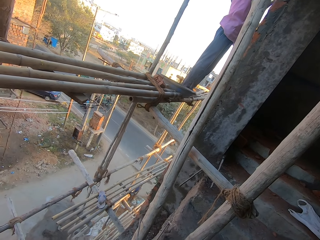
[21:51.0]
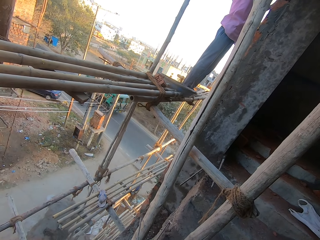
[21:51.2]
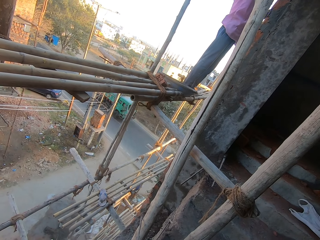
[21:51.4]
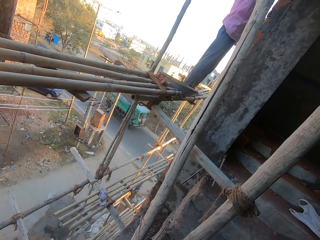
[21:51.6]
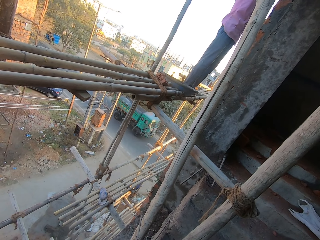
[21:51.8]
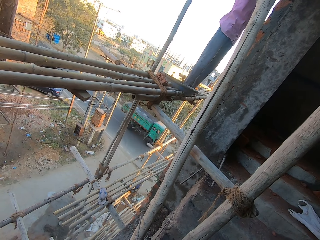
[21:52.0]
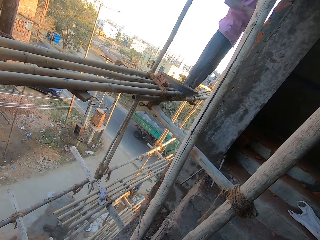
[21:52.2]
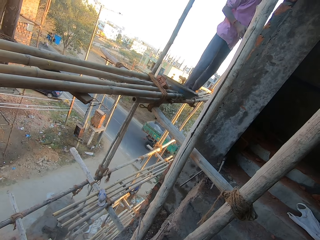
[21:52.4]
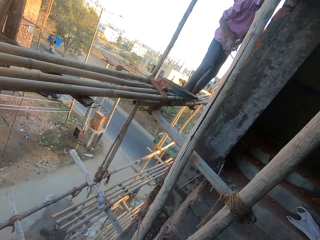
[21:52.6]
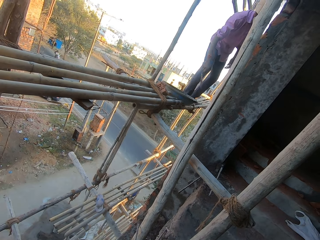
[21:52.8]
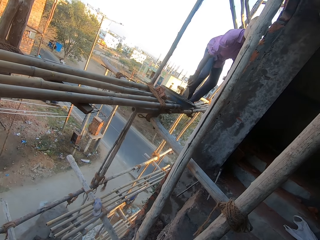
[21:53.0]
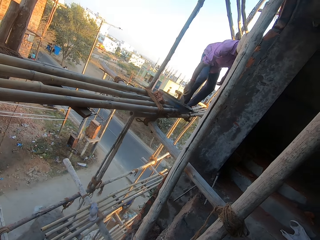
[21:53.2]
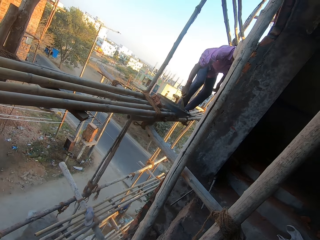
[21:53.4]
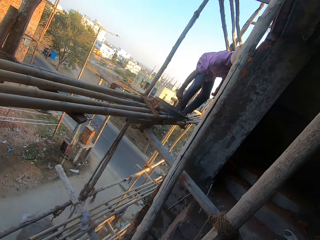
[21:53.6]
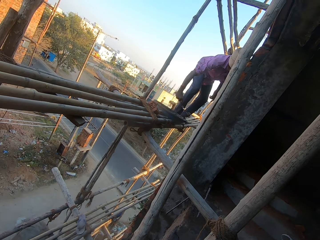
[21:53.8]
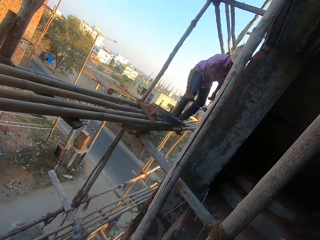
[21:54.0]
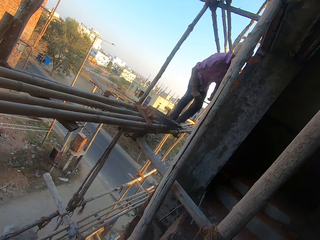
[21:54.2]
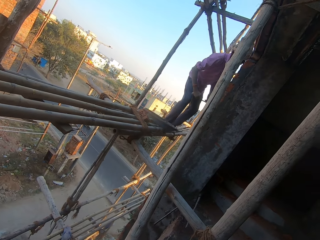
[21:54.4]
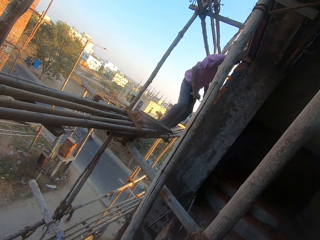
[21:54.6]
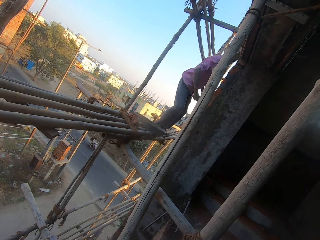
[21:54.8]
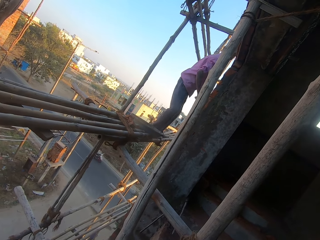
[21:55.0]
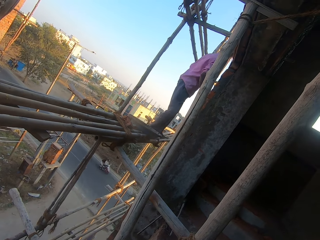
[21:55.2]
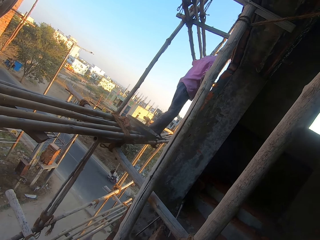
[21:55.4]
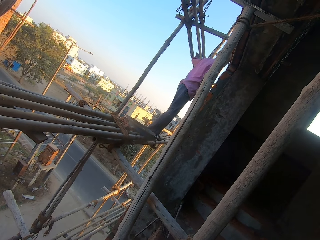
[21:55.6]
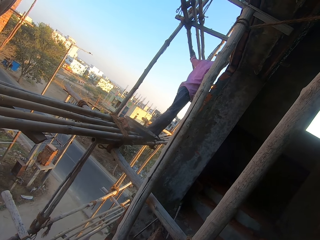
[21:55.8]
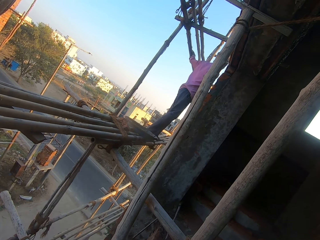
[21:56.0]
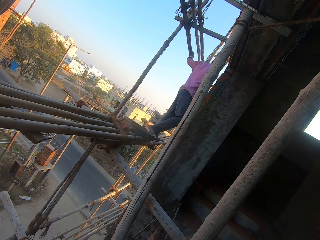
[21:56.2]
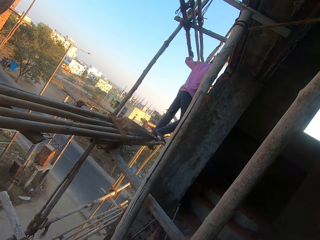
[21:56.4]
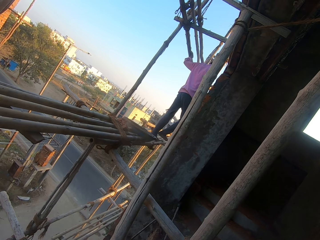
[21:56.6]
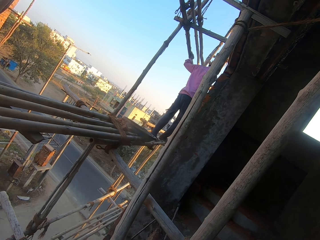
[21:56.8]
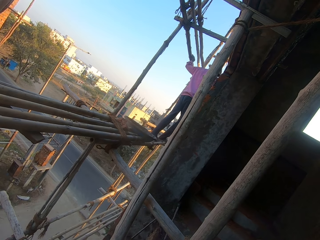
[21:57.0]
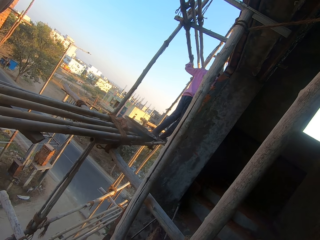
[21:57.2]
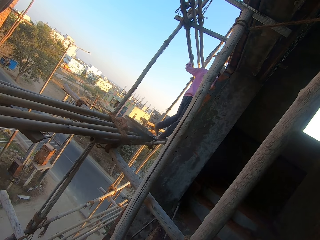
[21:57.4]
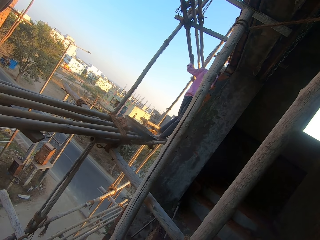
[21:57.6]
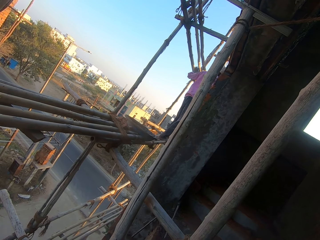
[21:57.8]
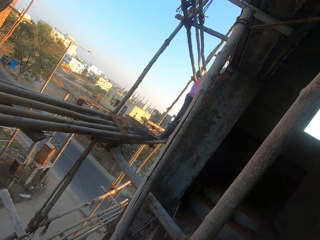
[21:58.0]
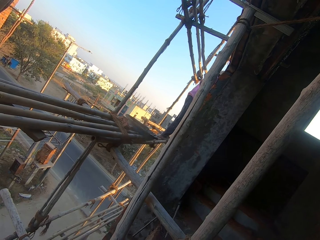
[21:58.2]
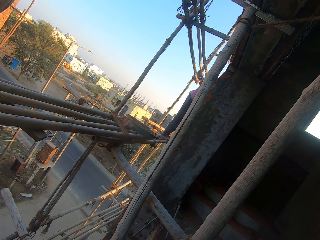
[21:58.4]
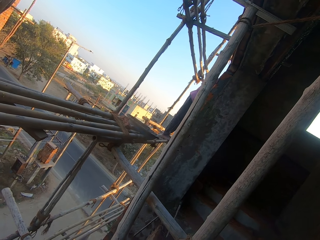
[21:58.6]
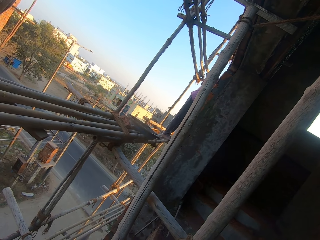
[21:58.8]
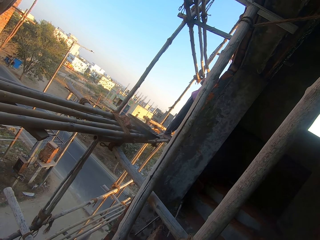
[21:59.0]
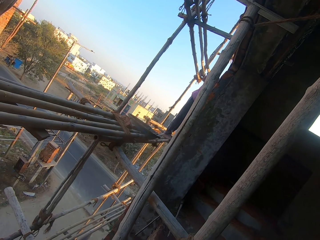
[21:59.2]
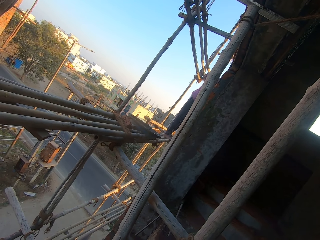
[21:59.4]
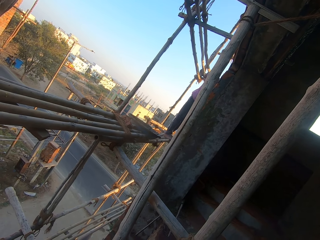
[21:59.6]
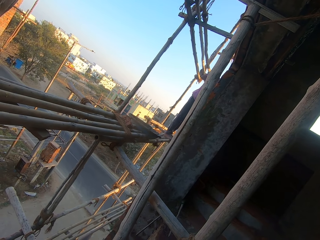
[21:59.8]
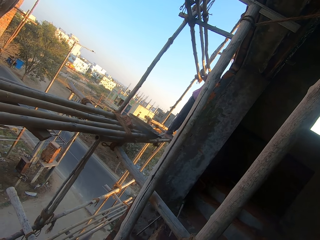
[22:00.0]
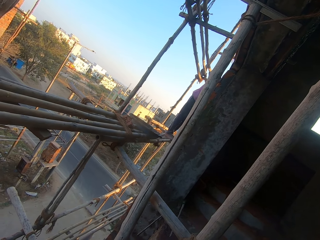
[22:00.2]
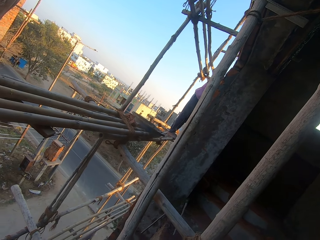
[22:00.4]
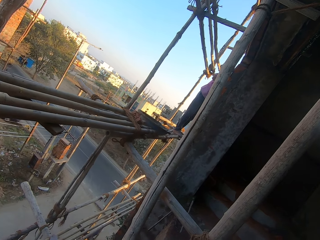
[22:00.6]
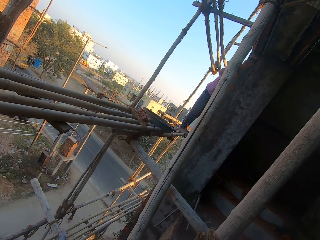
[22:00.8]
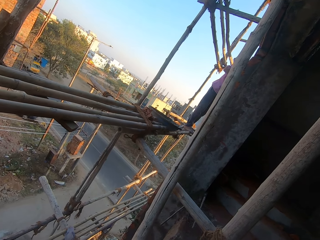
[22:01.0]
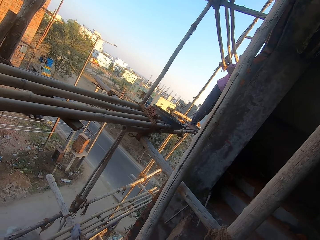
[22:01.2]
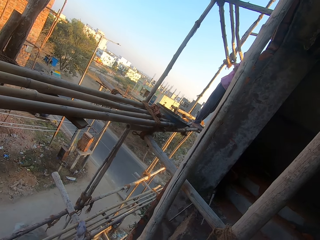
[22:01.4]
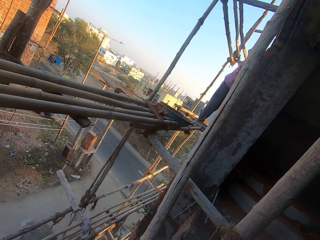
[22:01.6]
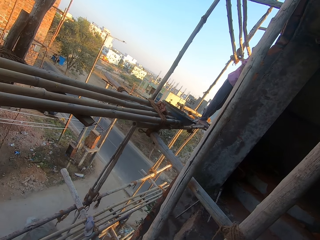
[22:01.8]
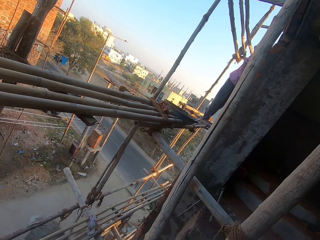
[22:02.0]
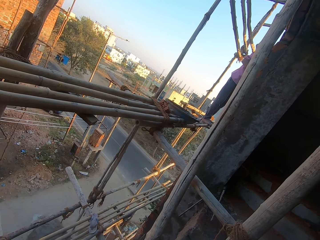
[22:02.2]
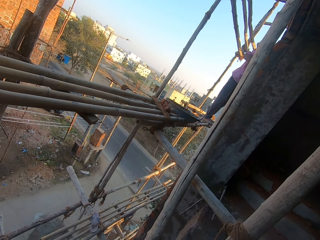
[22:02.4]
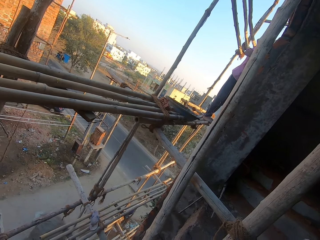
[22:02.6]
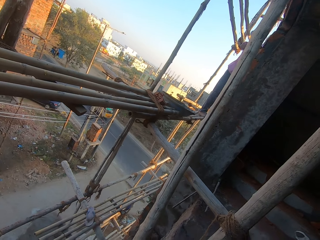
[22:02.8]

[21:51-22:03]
The man packs some cement from the bowl with the trowel in his right hand. He walks on some bamboo sticks.

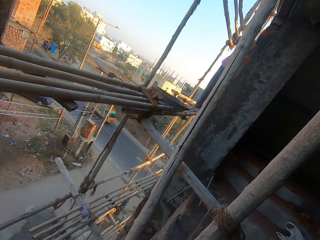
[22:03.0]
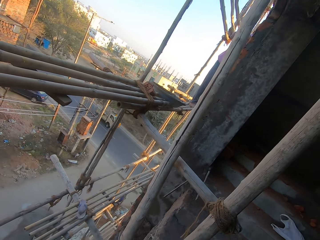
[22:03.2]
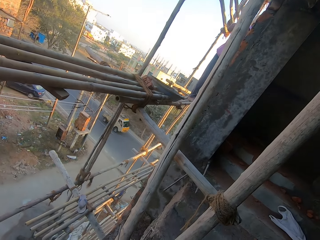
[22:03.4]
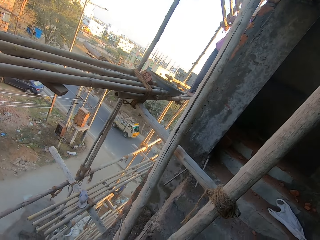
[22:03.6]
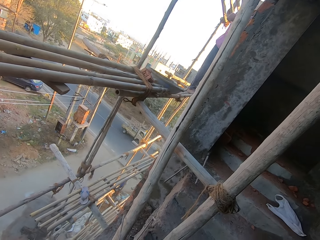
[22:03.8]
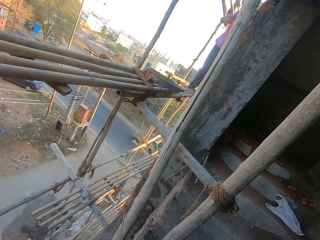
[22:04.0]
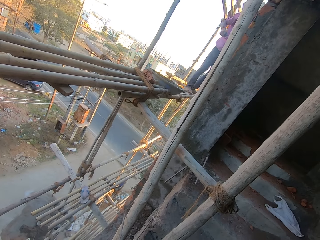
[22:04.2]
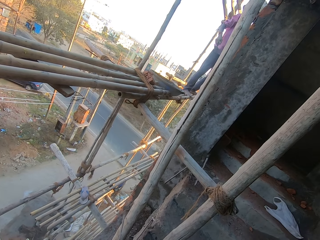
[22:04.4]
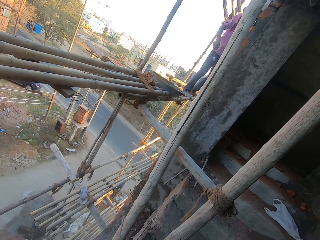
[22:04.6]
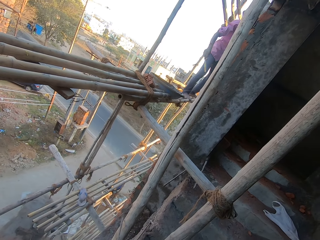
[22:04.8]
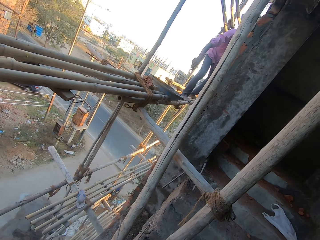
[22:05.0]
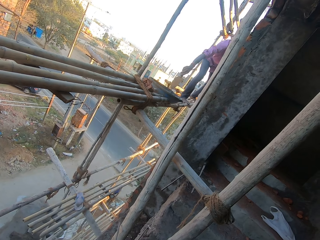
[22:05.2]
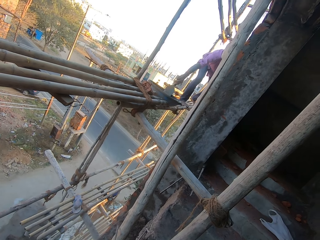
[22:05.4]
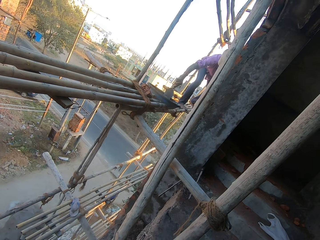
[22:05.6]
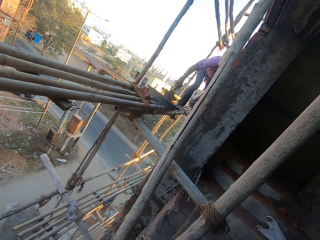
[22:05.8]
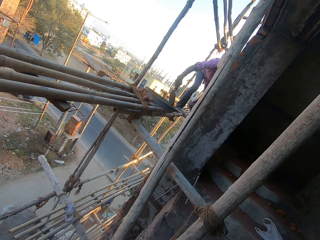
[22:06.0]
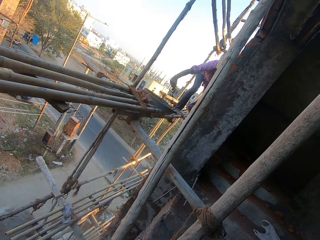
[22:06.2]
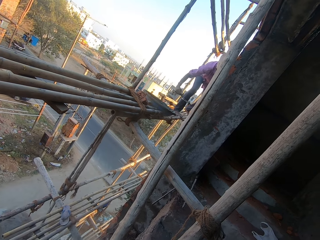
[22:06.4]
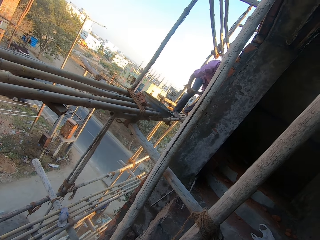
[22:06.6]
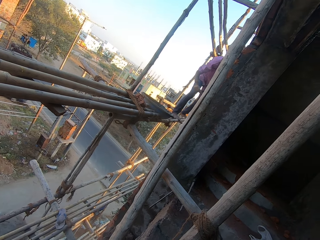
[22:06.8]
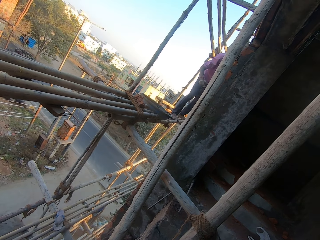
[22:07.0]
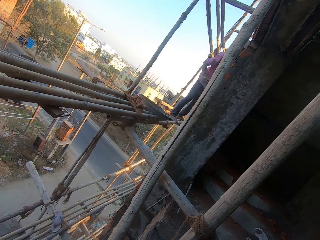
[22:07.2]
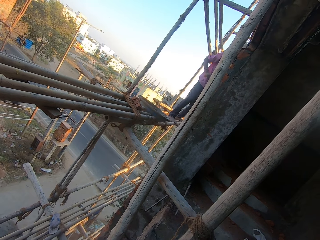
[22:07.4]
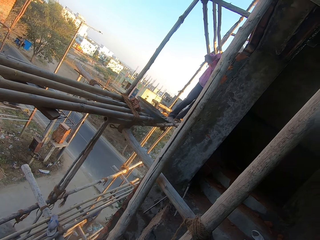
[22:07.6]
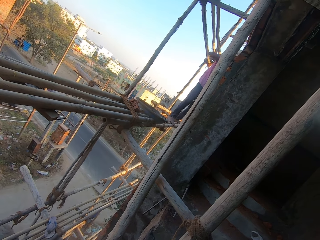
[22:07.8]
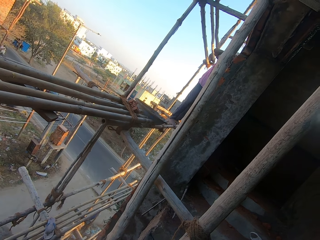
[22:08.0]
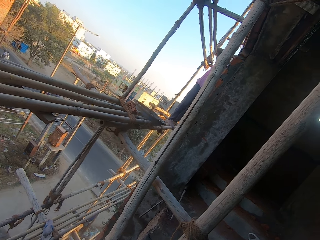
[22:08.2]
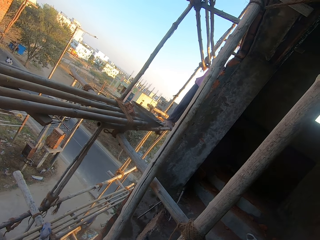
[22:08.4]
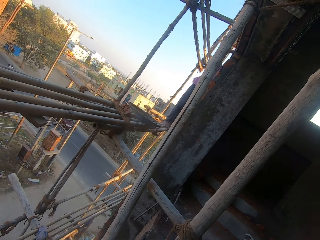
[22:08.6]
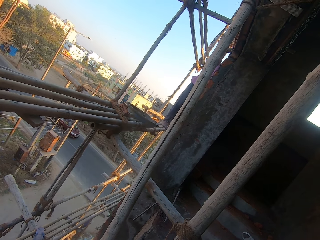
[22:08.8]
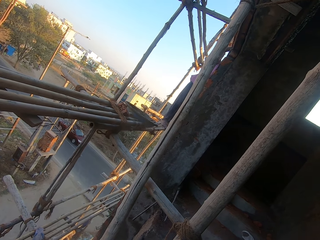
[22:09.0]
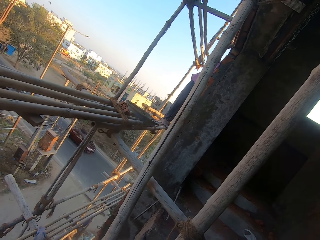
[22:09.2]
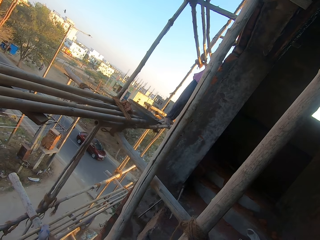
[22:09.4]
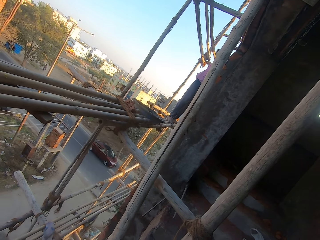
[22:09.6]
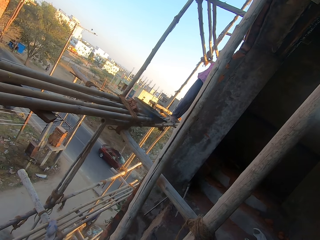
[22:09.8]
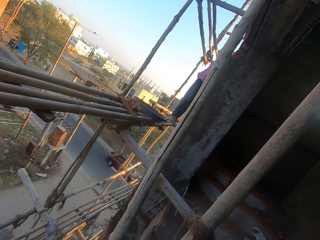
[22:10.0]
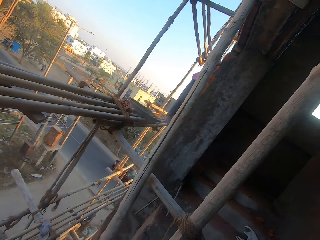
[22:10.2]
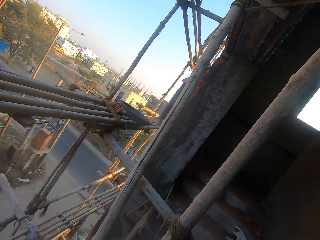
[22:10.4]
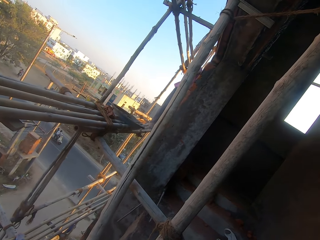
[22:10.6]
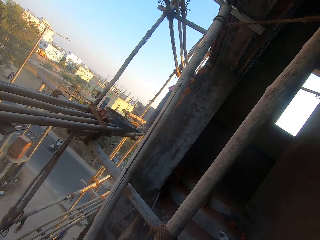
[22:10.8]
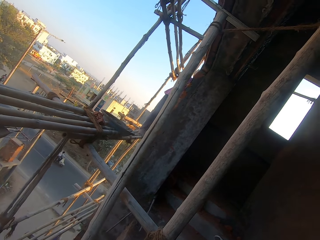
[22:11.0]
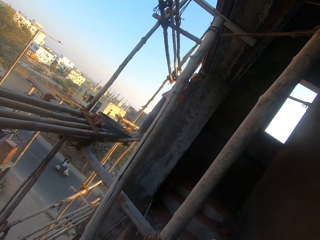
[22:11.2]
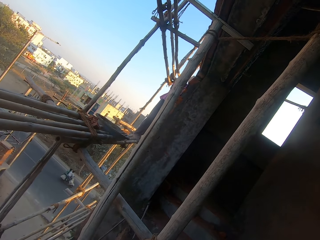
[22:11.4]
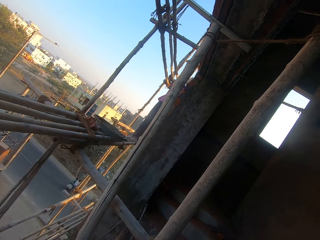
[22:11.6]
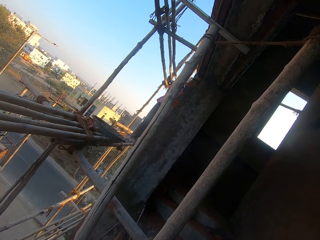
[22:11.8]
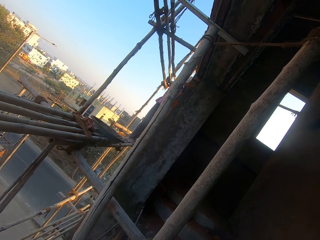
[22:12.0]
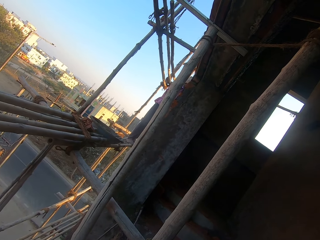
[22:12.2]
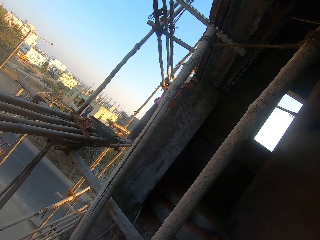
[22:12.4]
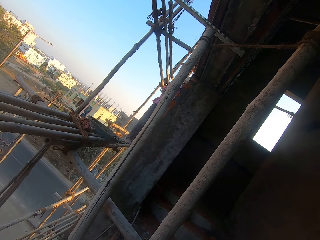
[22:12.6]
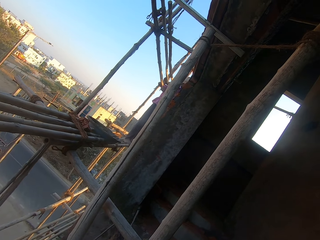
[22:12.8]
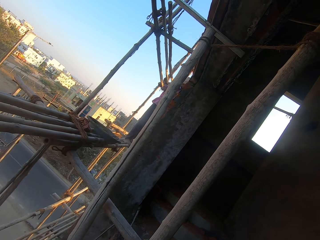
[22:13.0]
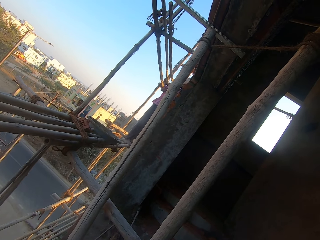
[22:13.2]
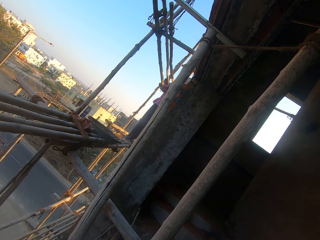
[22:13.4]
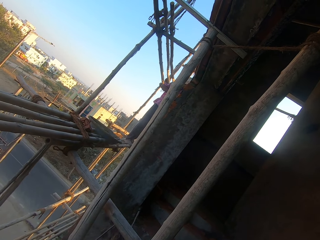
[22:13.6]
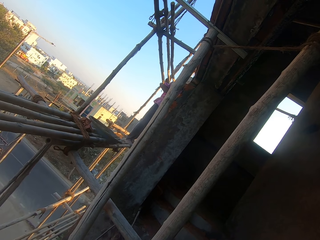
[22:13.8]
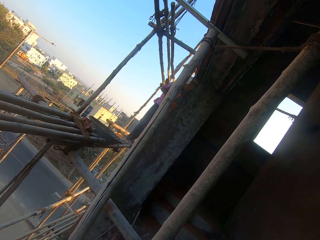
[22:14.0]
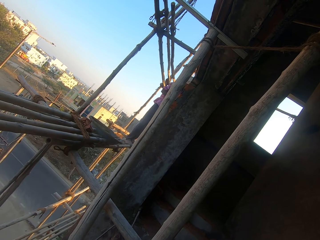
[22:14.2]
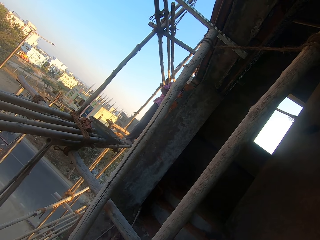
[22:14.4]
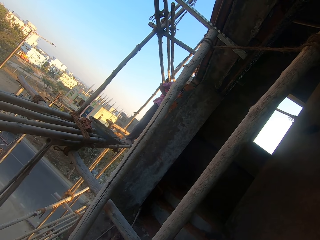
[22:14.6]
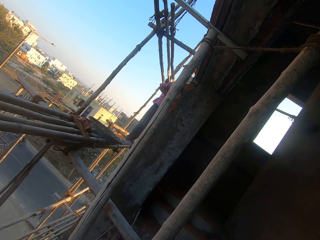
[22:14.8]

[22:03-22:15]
The man packs some cement from the bowl with the trowel in his right hand and spreads the cement on the wall with the trowel in his right hand.
